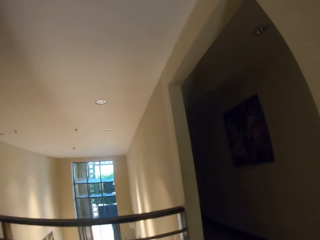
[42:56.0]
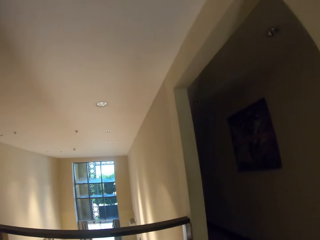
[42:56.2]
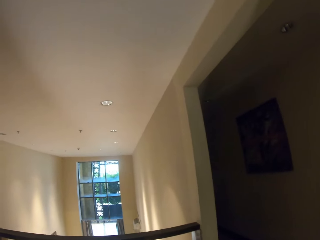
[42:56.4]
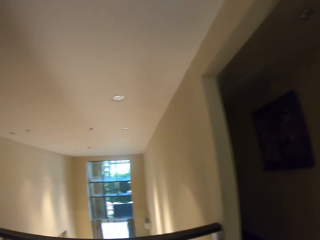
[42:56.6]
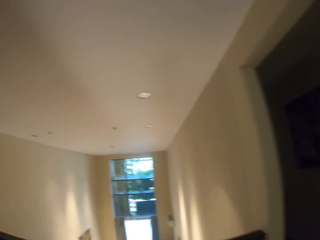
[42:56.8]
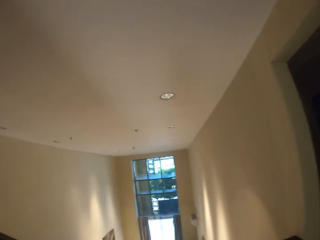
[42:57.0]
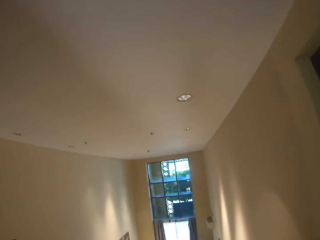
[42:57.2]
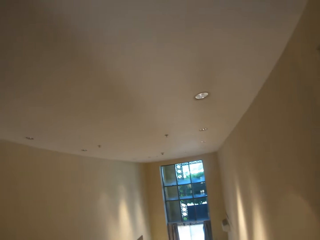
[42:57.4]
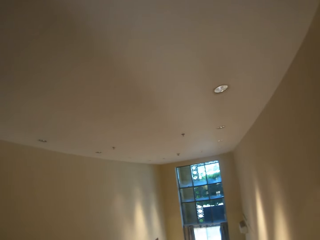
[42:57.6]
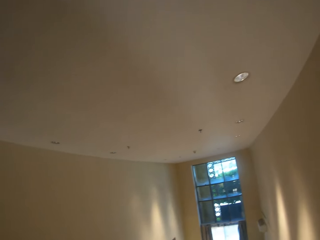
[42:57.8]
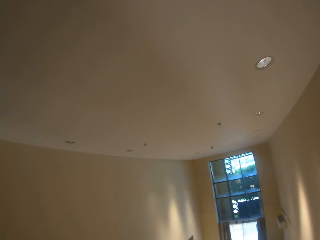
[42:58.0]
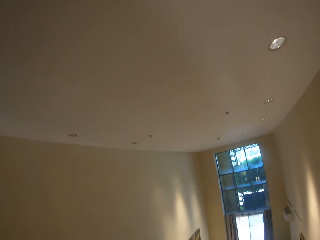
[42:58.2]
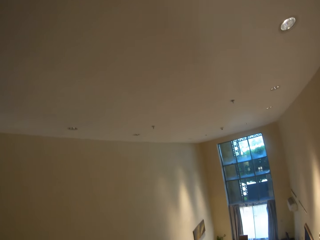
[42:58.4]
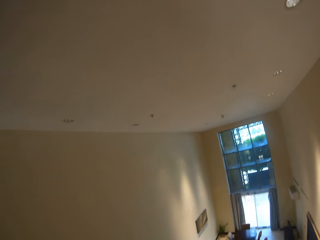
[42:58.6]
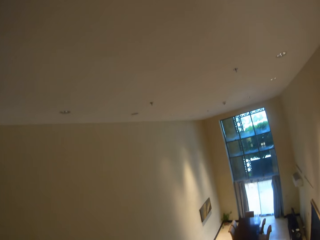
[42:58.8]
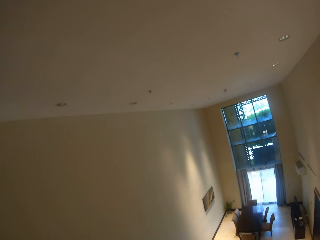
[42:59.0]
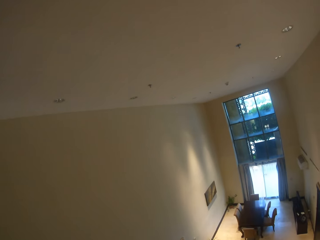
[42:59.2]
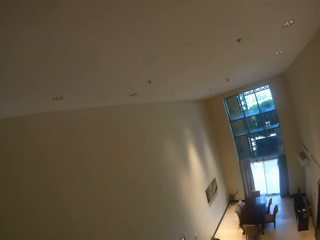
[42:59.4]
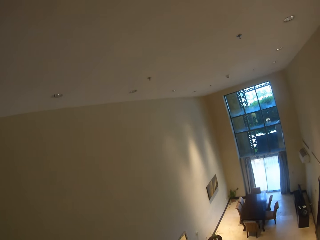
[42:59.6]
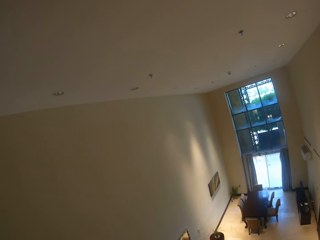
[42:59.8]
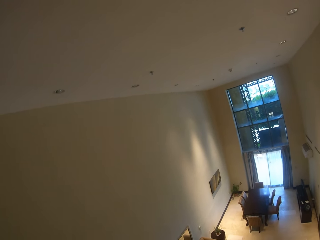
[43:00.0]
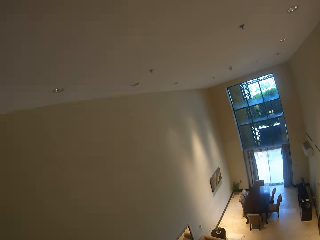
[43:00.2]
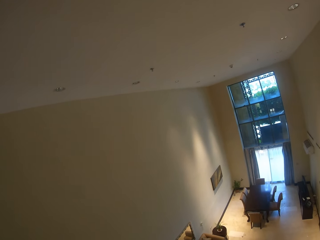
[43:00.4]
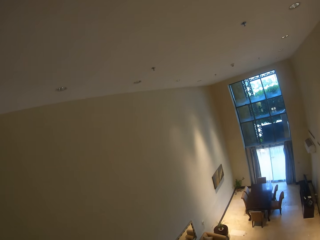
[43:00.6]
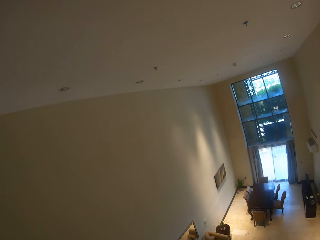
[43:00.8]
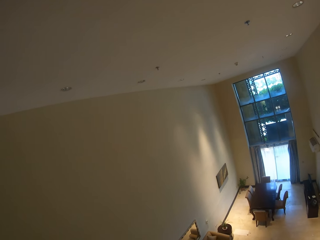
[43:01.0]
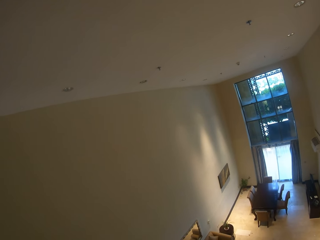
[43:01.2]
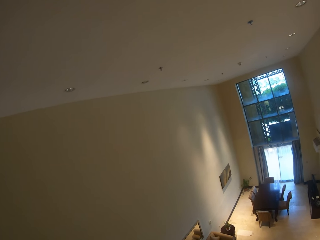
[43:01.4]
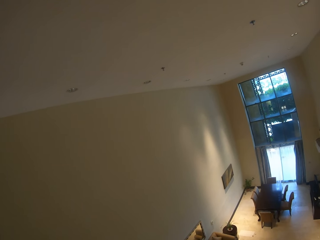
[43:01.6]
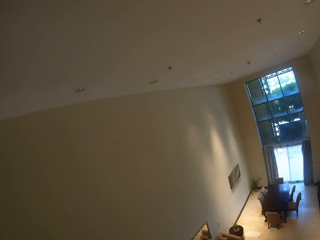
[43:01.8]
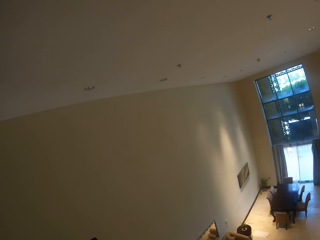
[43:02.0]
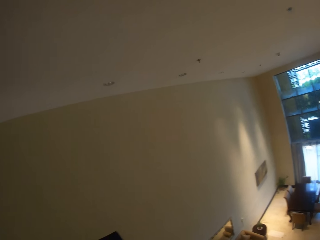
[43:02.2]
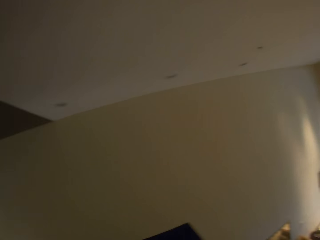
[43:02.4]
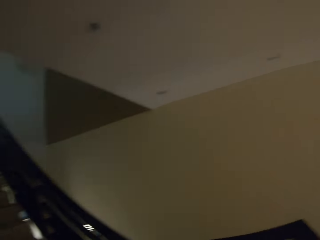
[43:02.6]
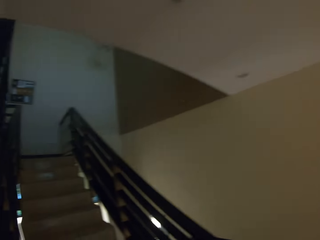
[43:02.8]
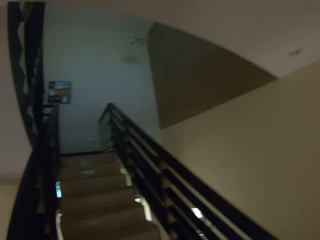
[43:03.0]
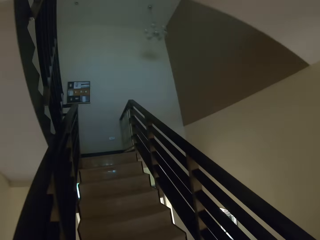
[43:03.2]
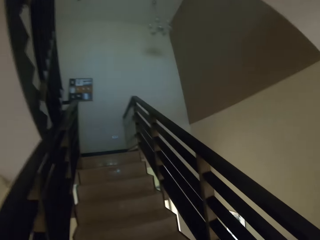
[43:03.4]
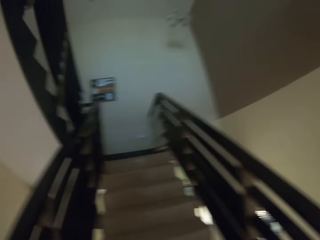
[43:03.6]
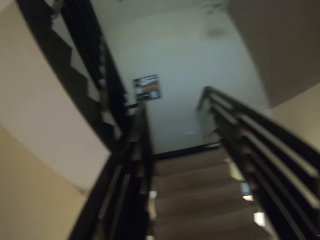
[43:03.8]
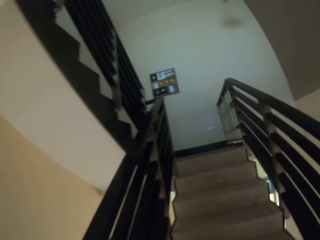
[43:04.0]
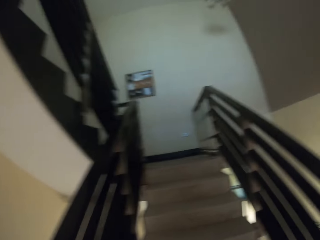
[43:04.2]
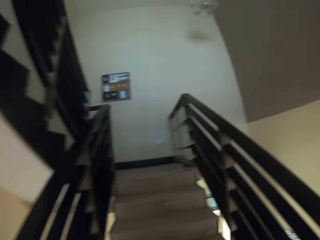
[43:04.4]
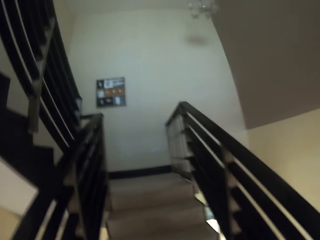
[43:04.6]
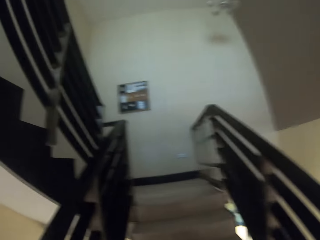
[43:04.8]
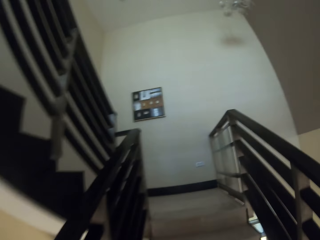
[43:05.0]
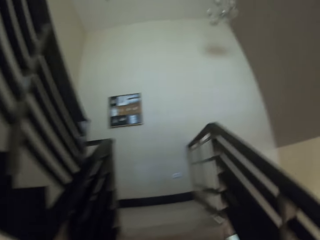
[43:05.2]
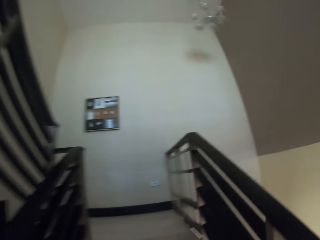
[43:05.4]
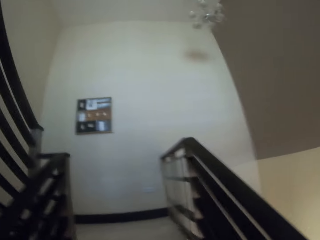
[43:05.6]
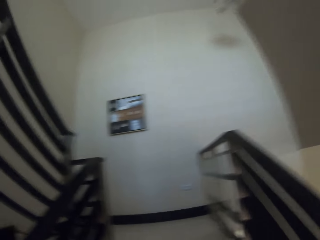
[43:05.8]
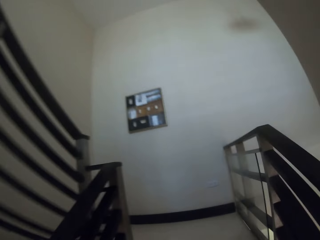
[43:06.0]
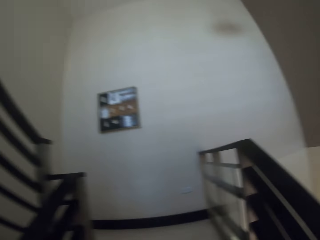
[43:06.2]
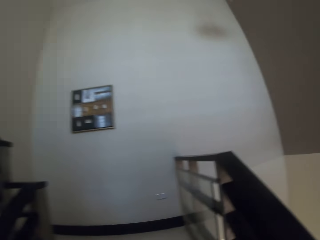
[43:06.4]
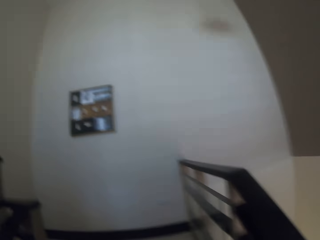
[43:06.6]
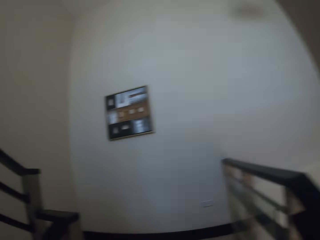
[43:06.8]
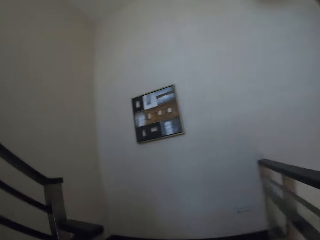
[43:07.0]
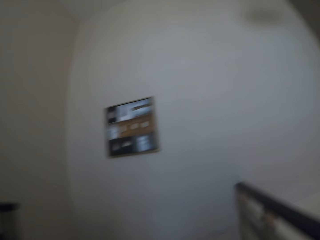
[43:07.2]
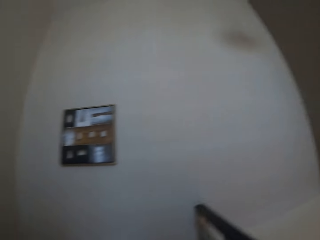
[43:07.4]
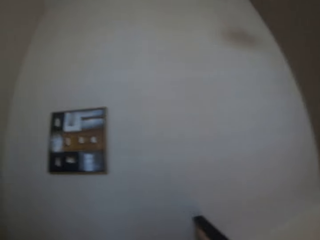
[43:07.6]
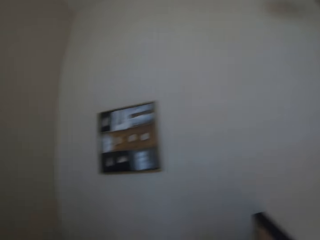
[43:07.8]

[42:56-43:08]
The camera wearer stares at the living room. They turn towards the stairs. They ascend the stairs.

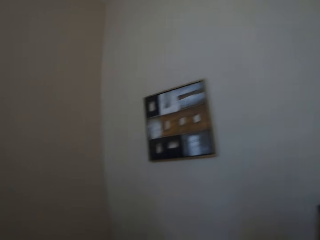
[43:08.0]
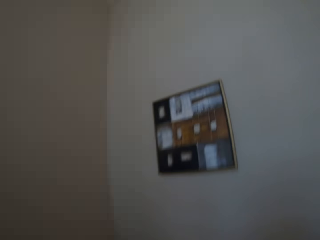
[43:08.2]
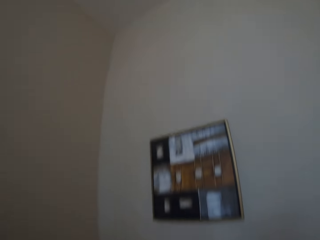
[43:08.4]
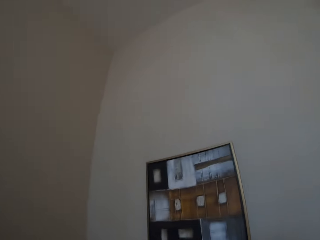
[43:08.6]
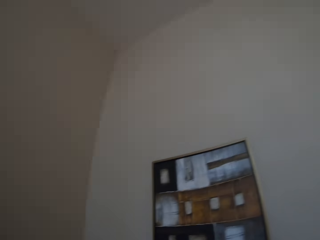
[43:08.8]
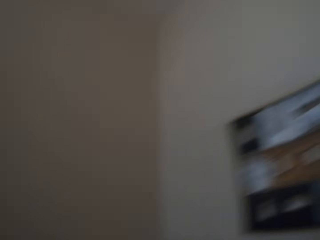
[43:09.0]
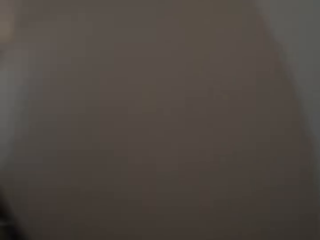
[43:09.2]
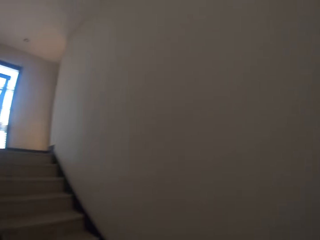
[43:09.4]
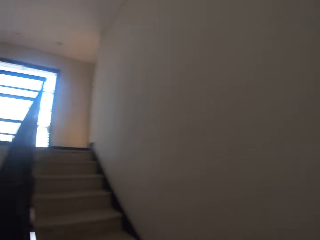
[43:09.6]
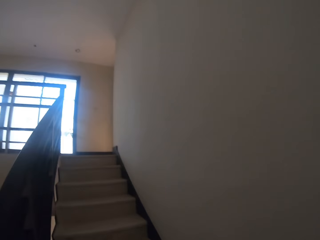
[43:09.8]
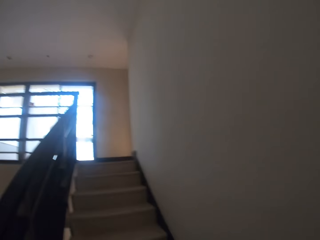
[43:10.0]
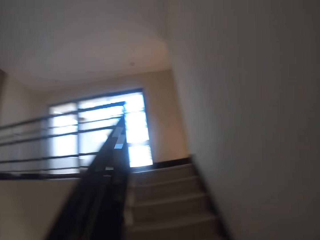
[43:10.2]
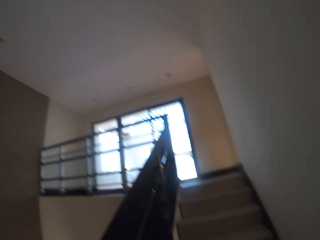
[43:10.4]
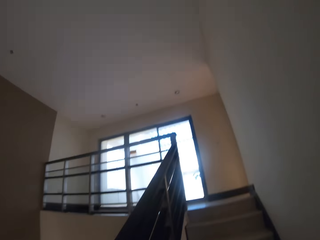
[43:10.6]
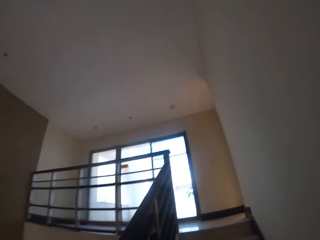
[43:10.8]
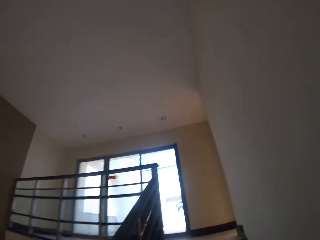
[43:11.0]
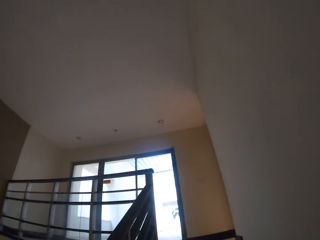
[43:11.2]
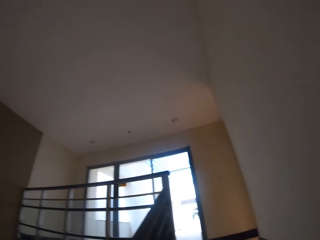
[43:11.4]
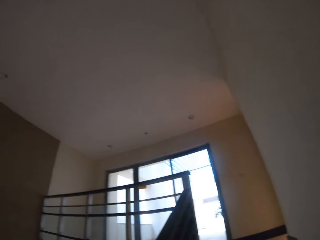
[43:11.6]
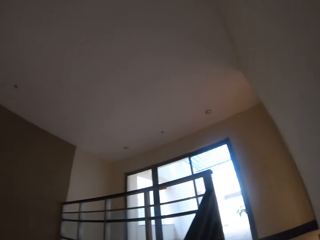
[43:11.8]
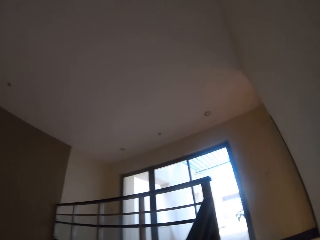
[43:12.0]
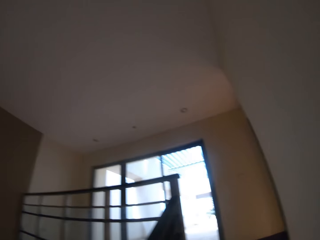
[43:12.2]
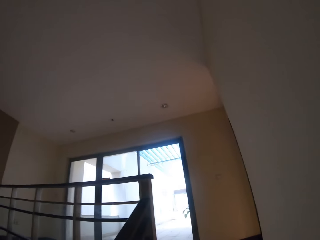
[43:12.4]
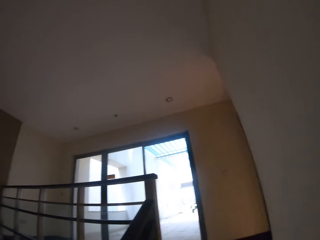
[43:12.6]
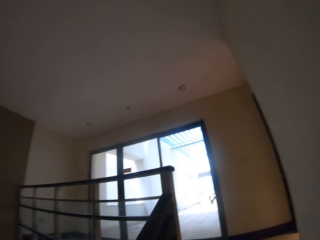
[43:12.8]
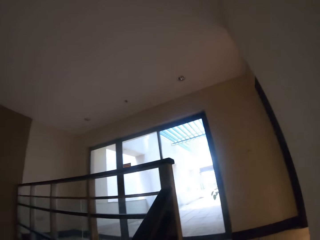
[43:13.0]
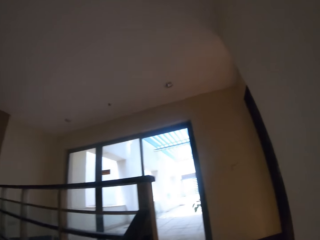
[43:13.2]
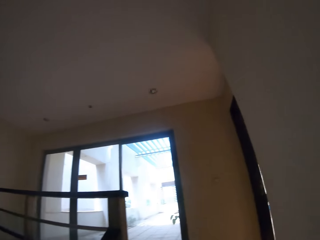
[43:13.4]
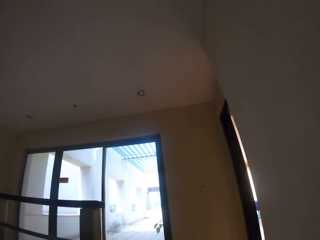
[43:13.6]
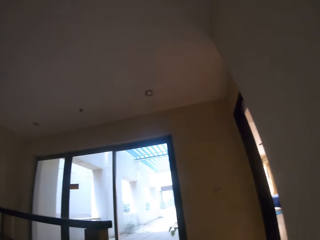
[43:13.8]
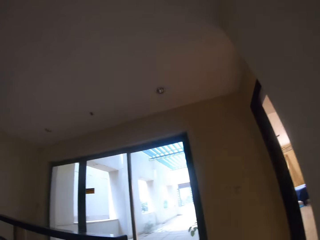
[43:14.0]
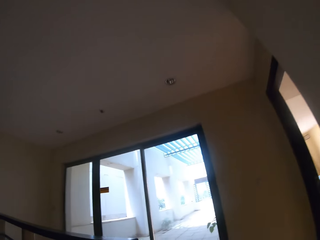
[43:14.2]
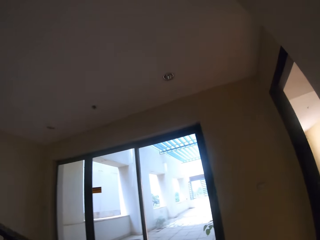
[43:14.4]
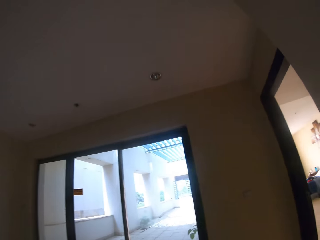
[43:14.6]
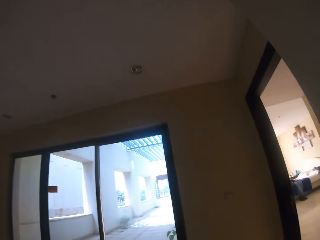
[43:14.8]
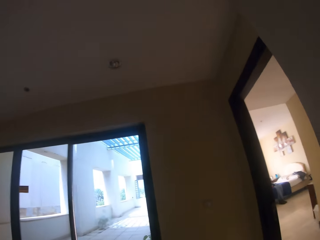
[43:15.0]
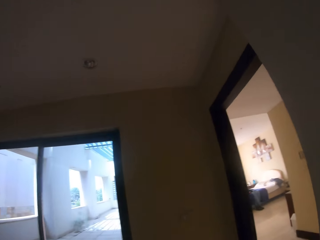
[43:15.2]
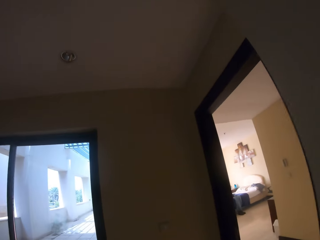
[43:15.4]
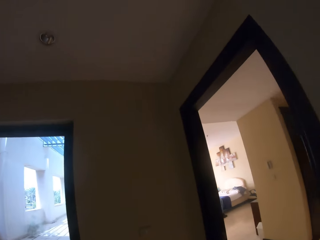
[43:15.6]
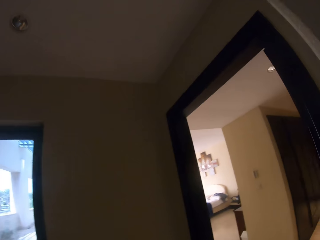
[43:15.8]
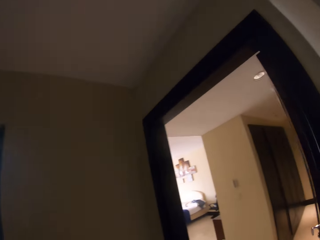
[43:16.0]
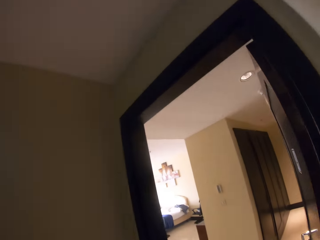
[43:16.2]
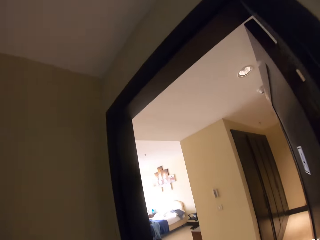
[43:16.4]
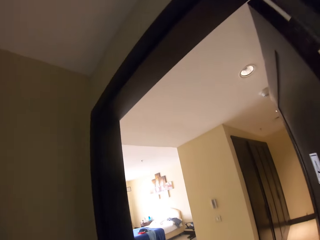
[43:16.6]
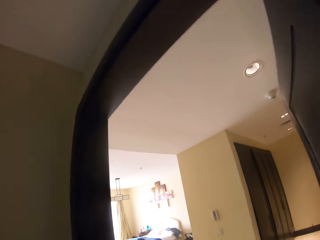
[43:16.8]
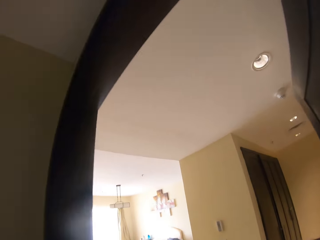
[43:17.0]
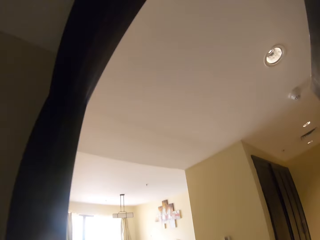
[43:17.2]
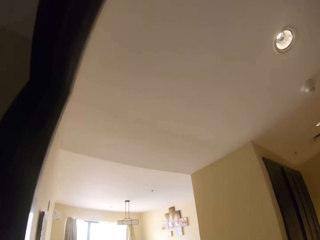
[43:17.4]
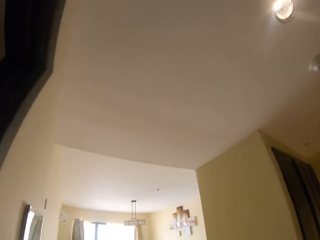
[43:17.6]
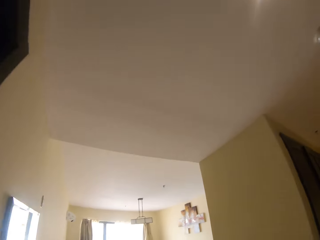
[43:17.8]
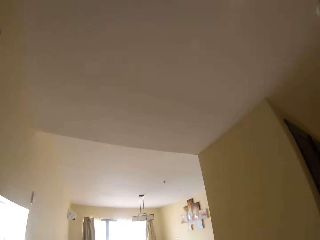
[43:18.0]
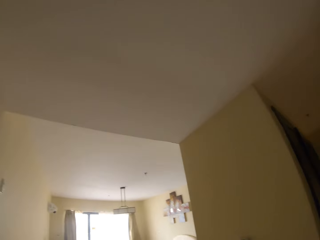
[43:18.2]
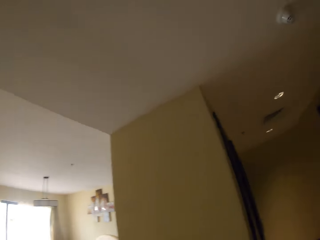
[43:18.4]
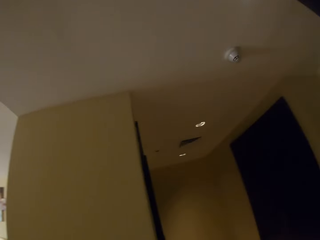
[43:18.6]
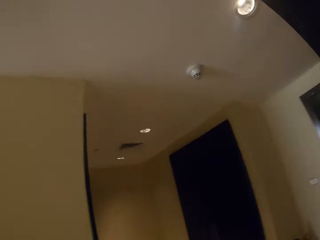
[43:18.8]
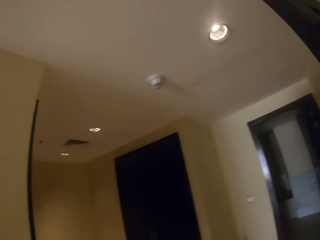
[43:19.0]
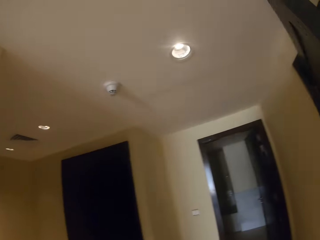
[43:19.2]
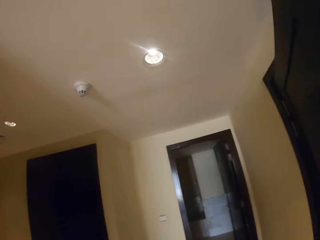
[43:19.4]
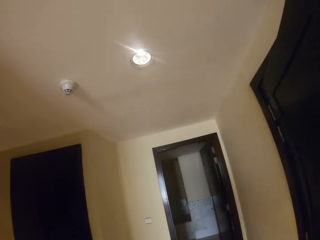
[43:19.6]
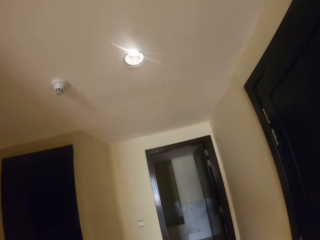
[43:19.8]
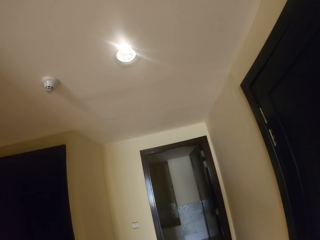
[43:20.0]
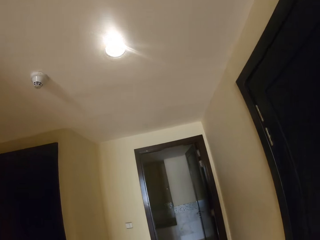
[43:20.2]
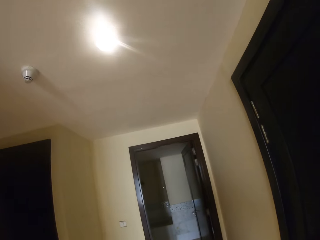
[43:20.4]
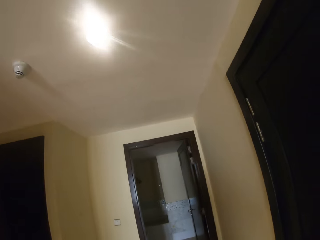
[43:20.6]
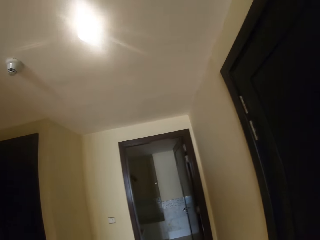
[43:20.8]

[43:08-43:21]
The camera wearer enters his bedroom. He closes his bedroom door.
